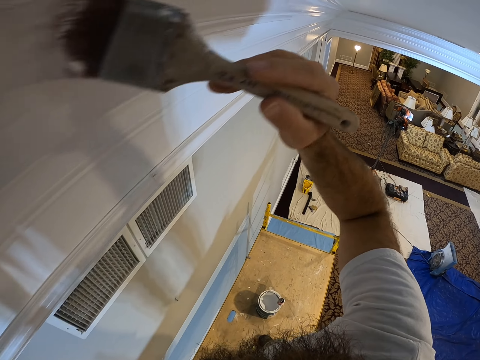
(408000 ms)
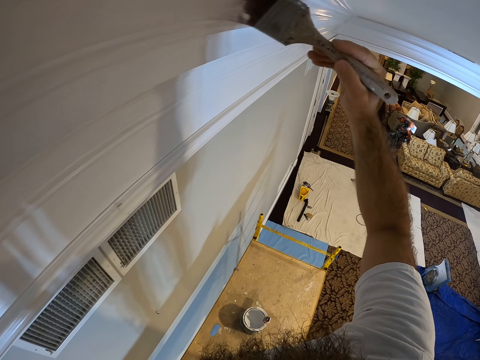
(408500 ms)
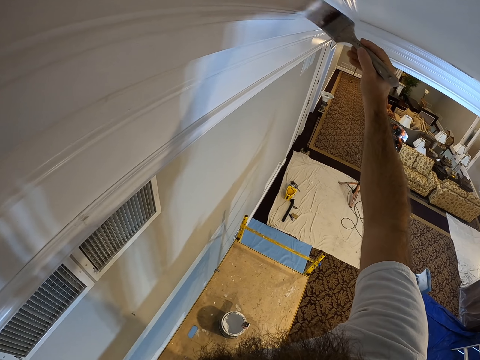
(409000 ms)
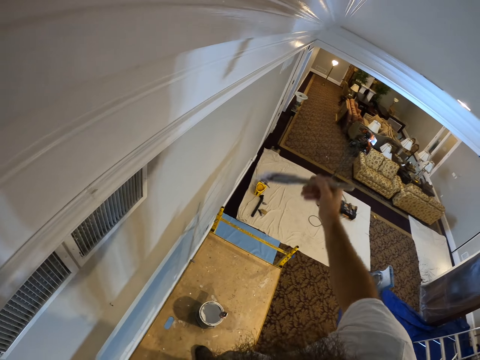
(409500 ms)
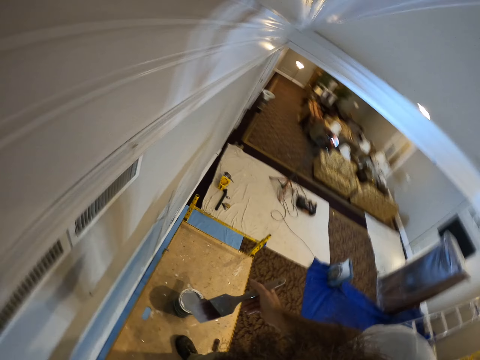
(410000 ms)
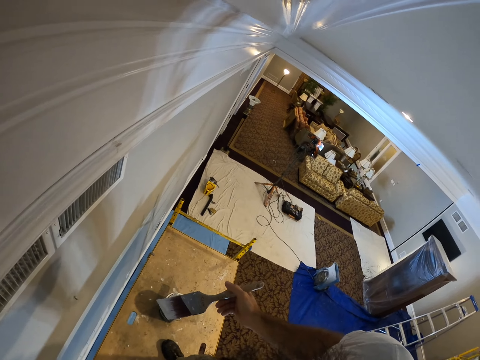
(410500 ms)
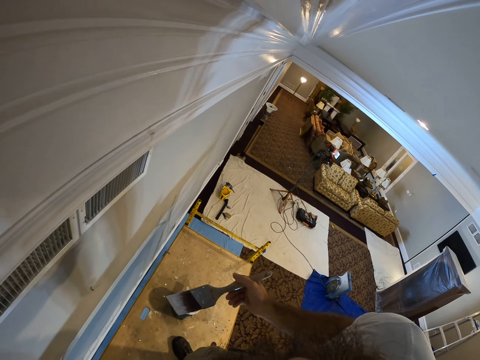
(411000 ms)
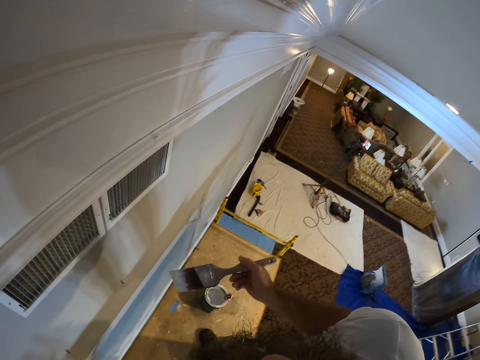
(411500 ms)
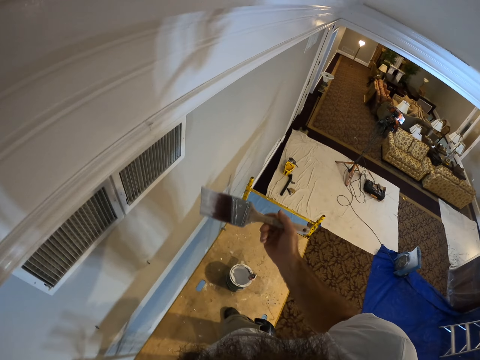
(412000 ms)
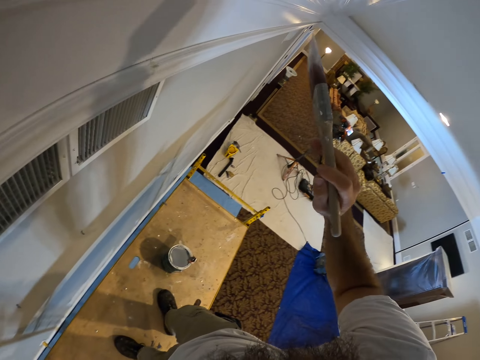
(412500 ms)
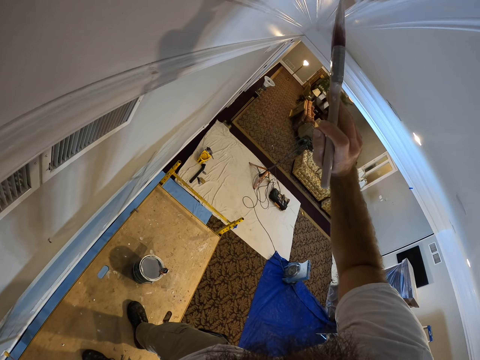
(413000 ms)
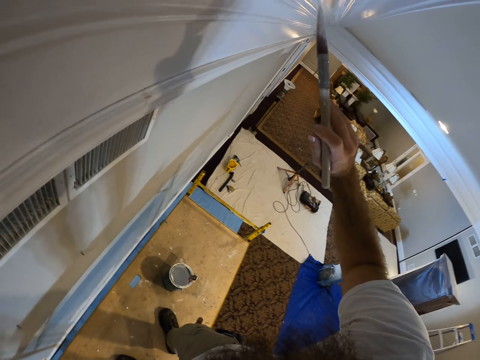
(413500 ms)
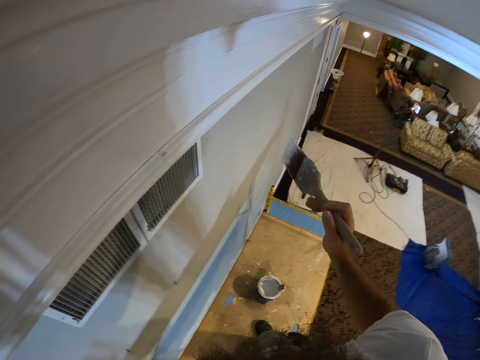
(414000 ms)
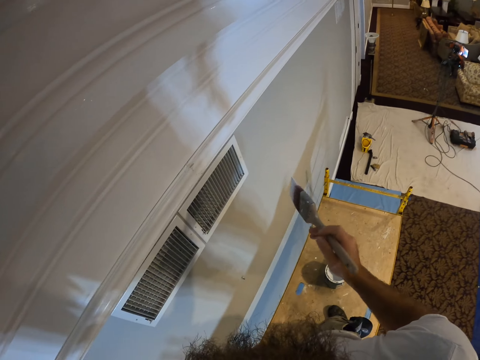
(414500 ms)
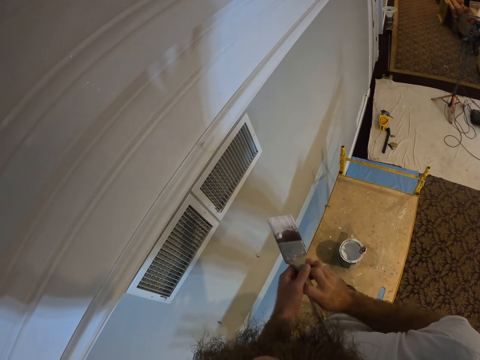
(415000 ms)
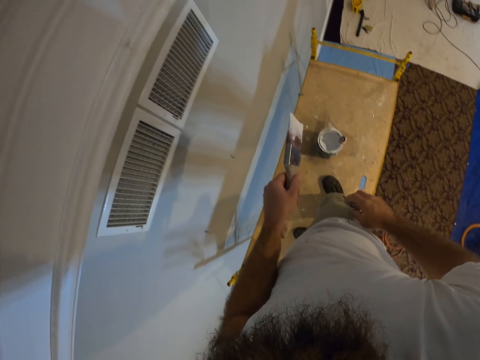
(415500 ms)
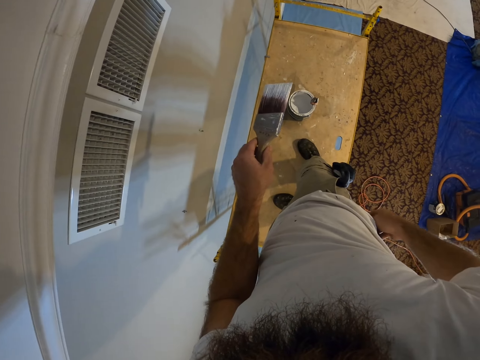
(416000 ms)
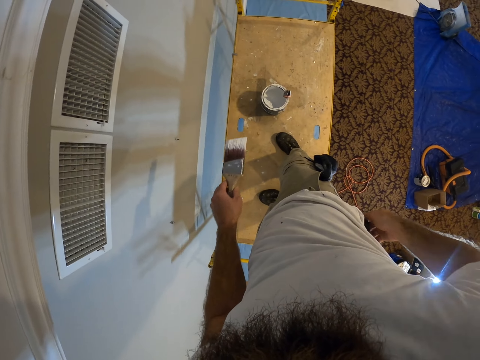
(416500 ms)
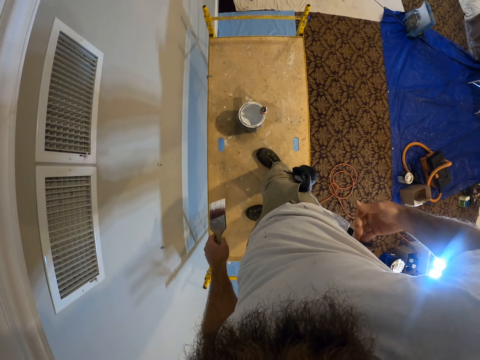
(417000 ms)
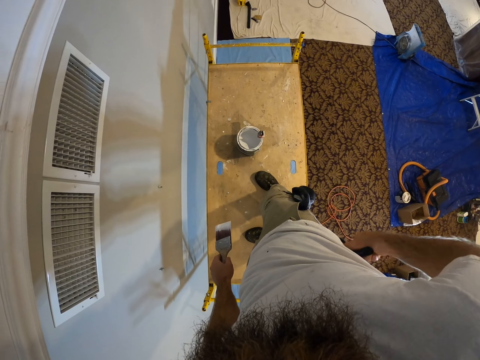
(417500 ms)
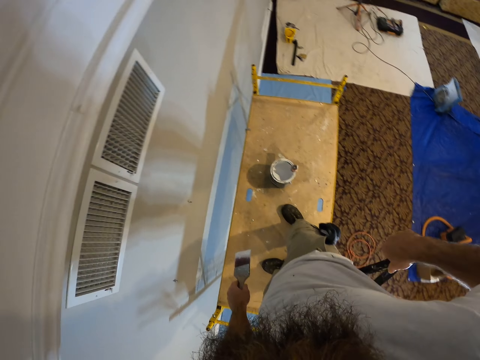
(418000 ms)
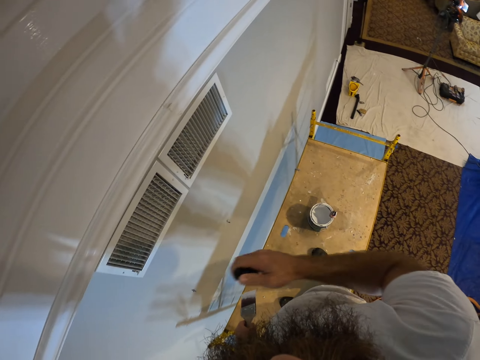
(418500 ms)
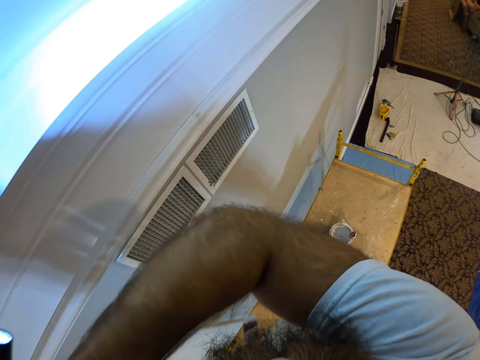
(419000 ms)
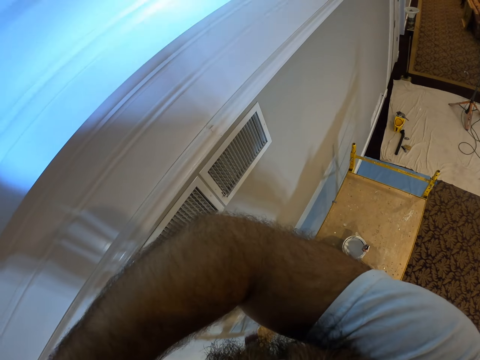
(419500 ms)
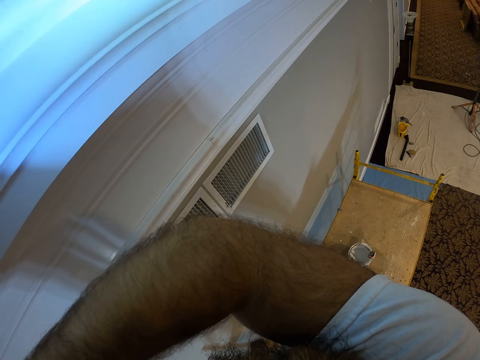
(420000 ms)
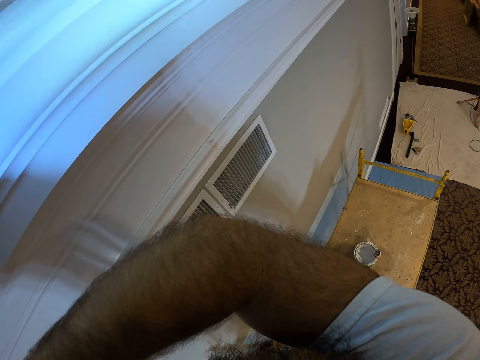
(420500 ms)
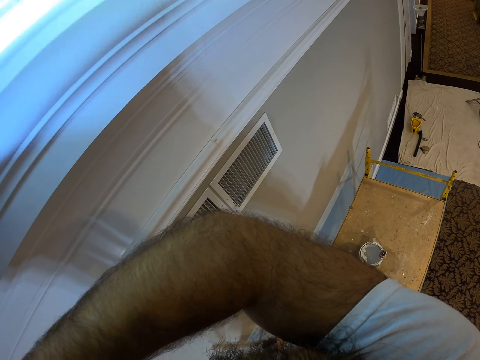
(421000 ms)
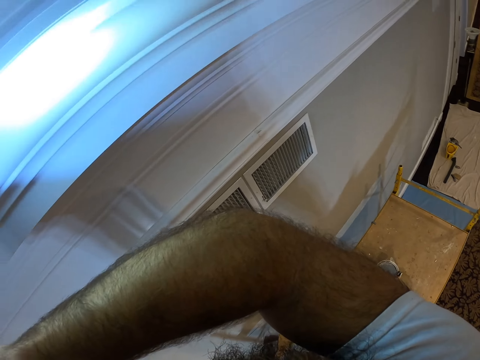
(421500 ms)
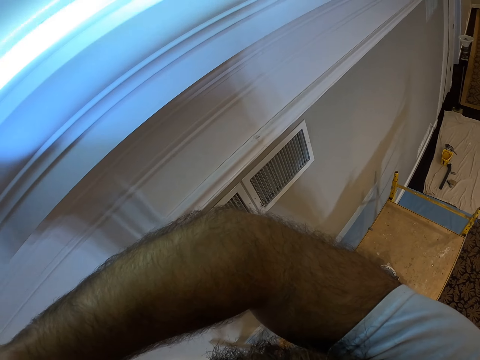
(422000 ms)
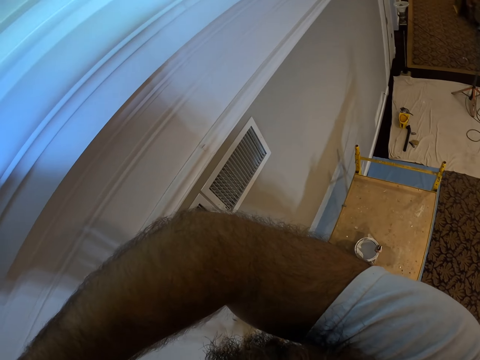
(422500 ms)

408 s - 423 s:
The camera wearer removes the brush on the wall. He looks at the wall. He paints the wall with the paintbrush in his right hand. He places the brush on the wall. He removes the brush on the wall. He passes the paintbrush to his left hand from his right hand. He opens a torch pouch on a belt with his right hand. He picks up a torchlight from the torch pouch with his right hand. He turns on the torchlight with his right hand.

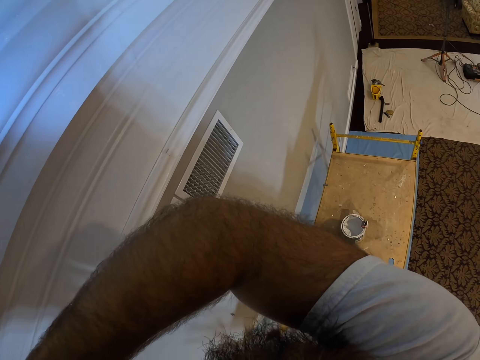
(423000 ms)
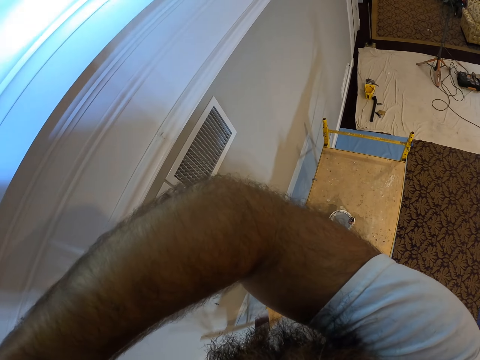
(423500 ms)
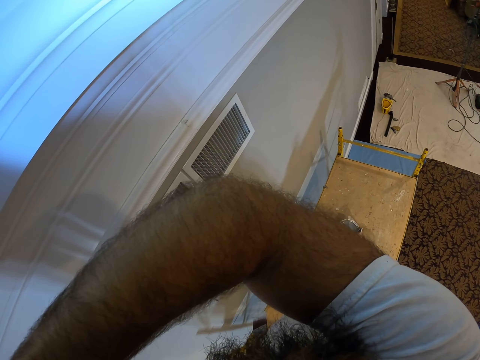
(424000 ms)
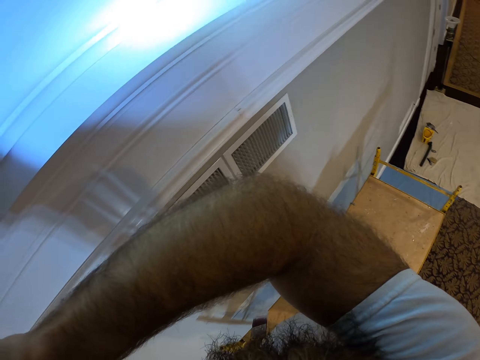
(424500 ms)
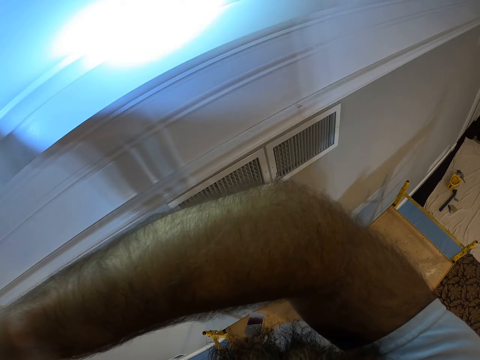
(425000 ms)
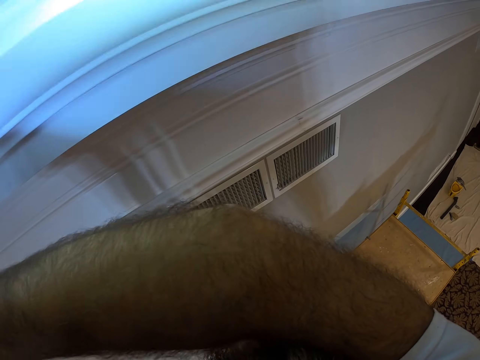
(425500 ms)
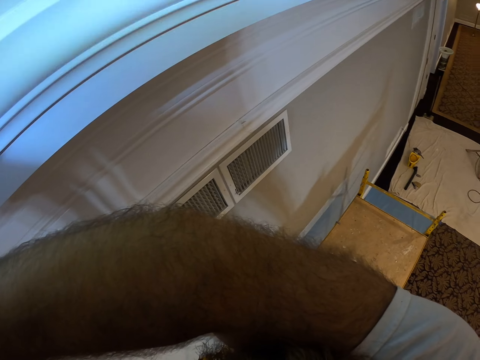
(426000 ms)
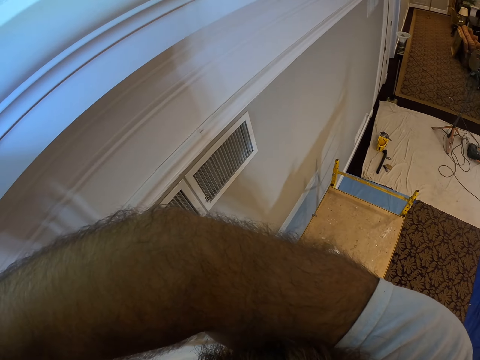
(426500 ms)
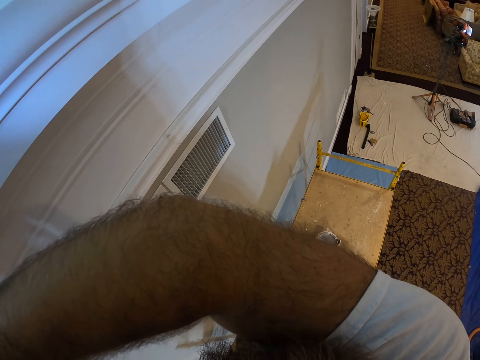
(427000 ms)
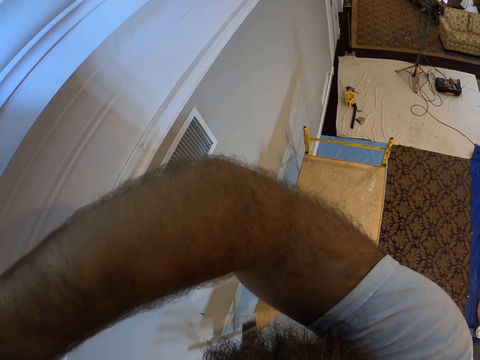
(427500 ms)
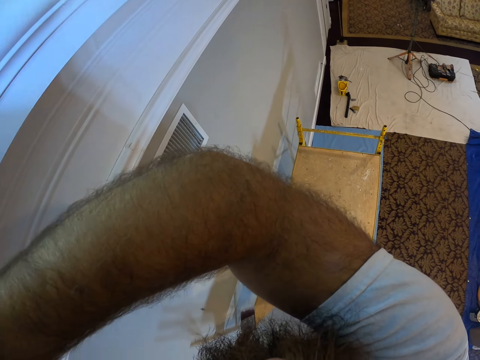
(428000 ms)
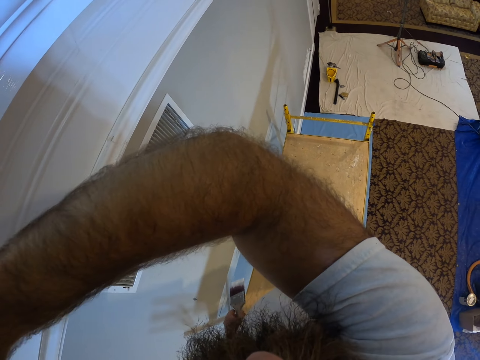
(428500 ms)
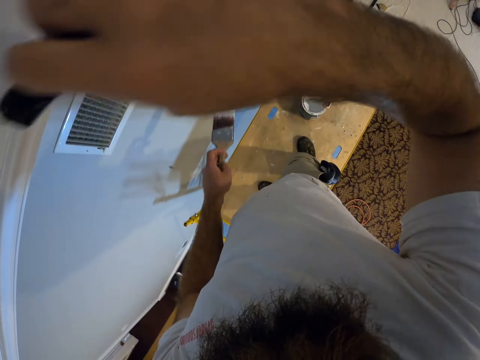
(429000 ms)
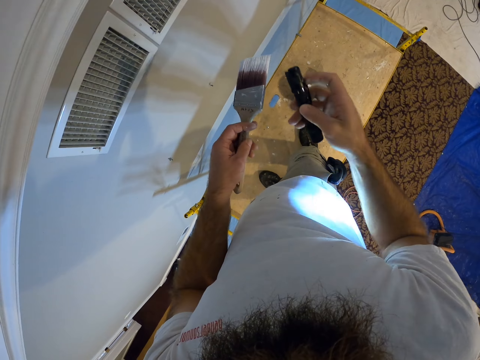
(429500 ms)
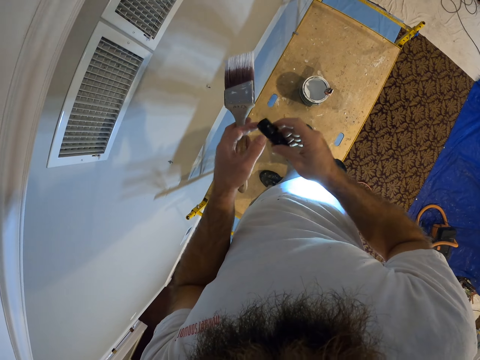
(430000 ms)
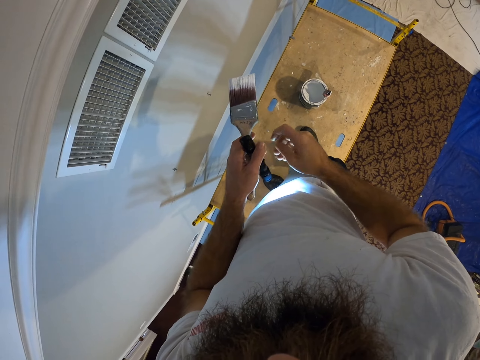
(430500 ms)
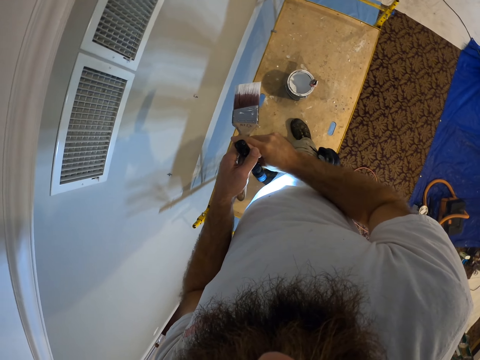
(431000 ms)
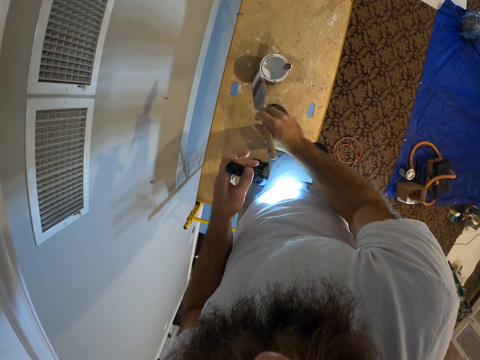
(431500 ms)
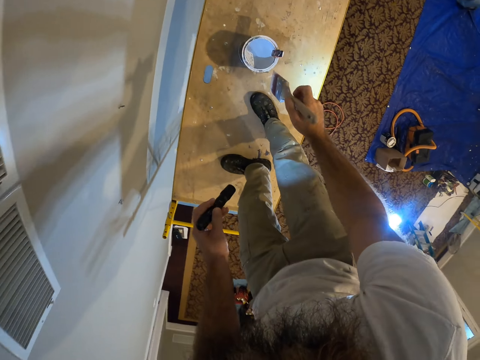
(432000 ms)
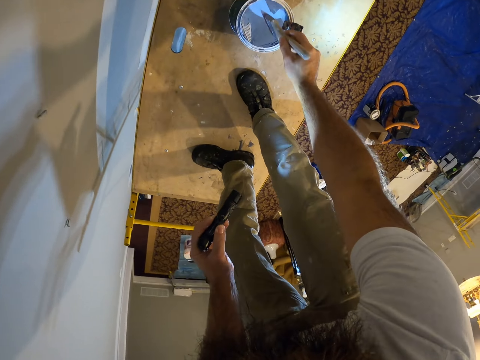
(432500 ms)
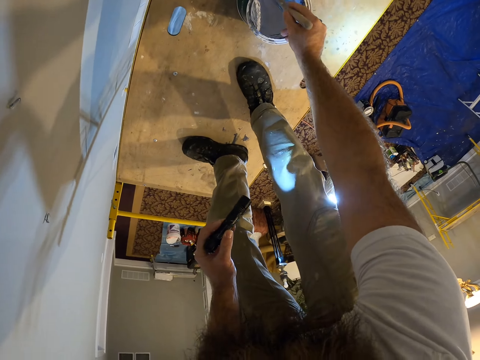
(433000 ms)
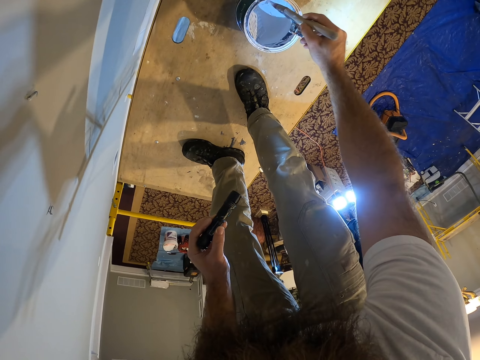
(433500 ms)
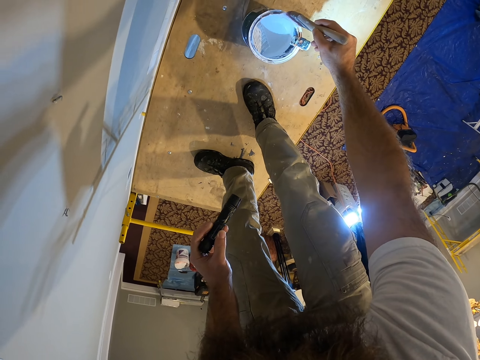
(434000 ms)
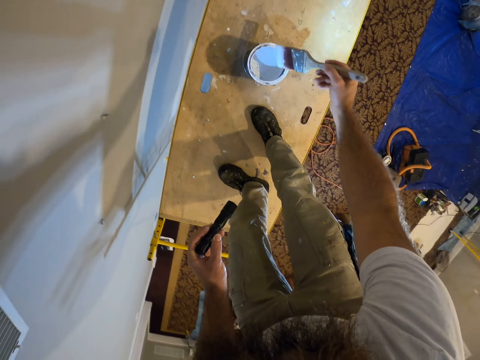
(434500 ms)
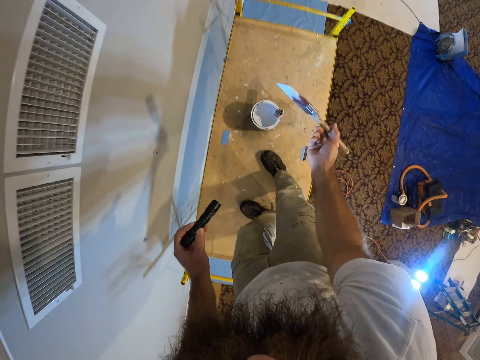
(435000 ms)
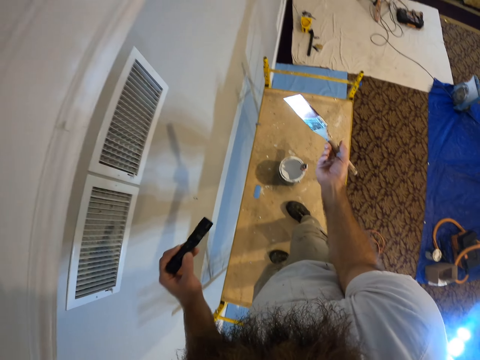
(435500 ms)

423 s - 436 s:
The camera wearer passes the torchlight to his left hand from his right hand. He passes the paintbrush to his right hand from his left hand. He inserts the paintbrush into the paint in the paint plastic with his right hand. He removes the paint on the brush.
